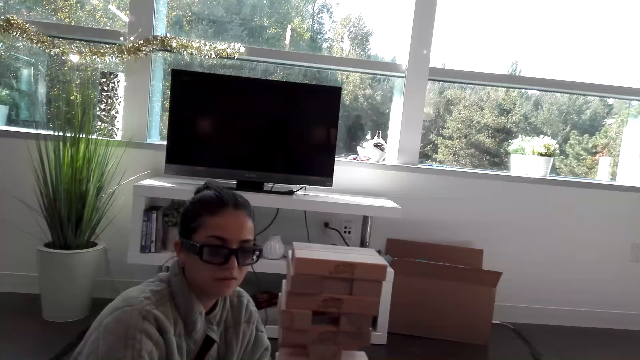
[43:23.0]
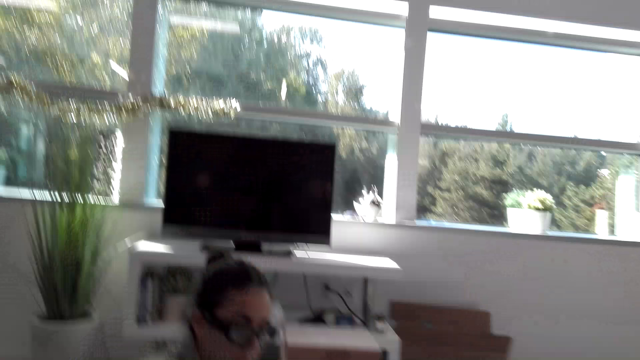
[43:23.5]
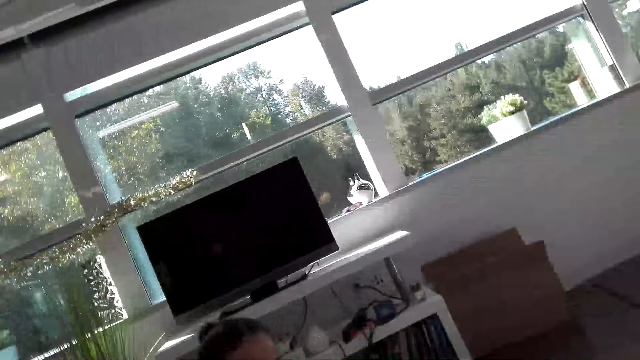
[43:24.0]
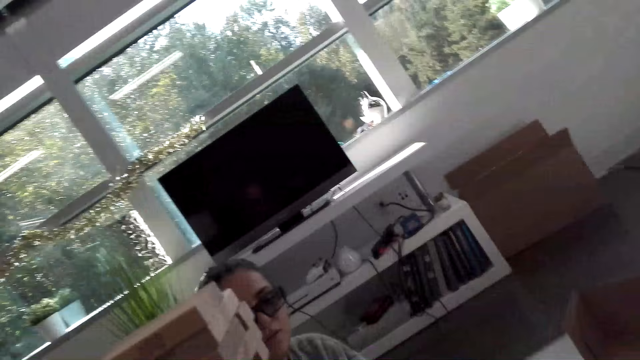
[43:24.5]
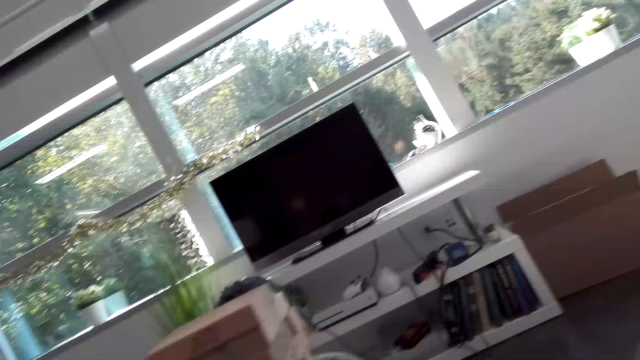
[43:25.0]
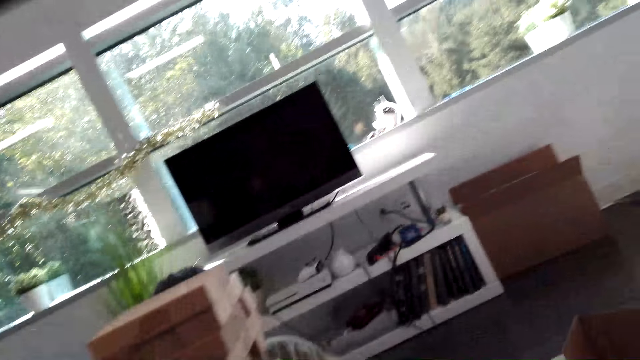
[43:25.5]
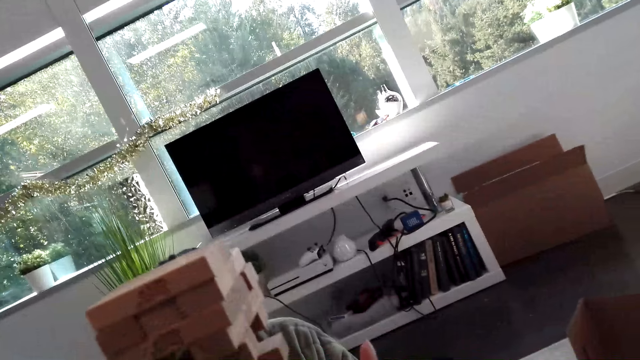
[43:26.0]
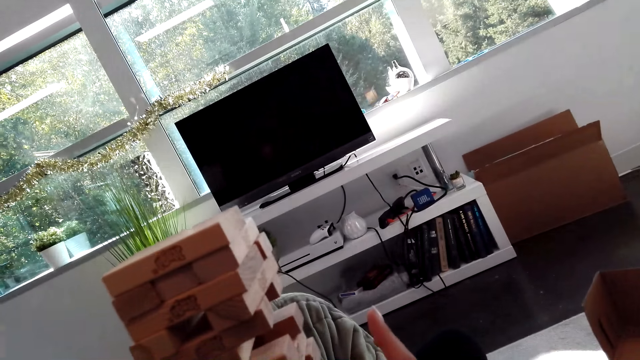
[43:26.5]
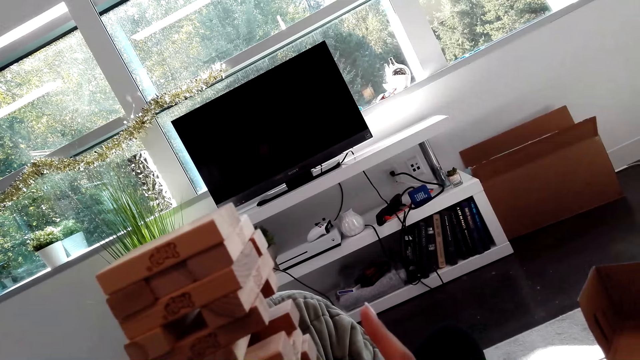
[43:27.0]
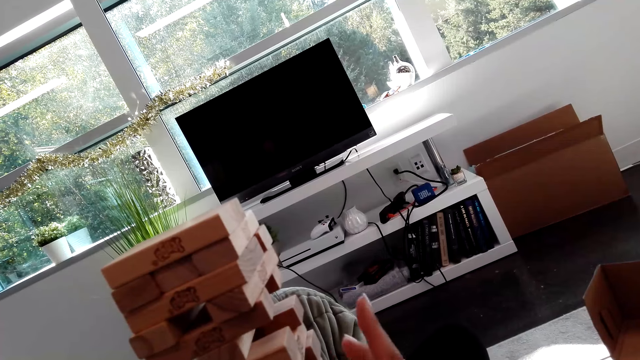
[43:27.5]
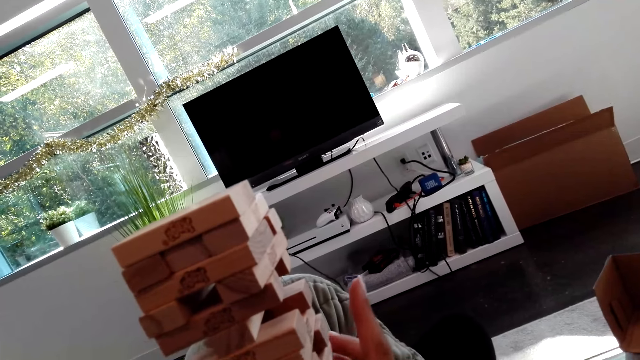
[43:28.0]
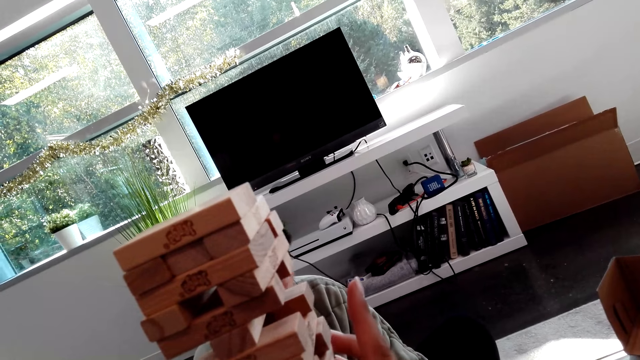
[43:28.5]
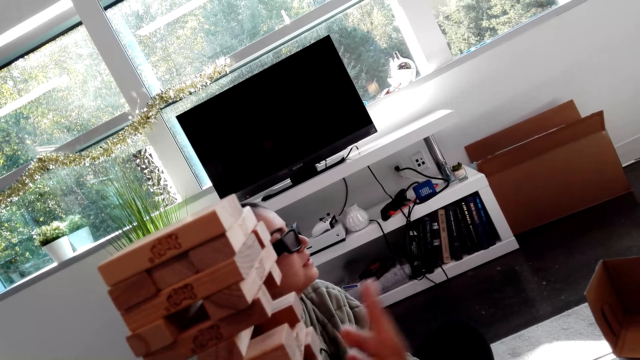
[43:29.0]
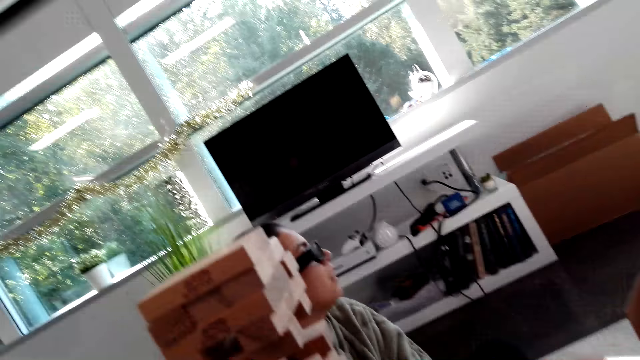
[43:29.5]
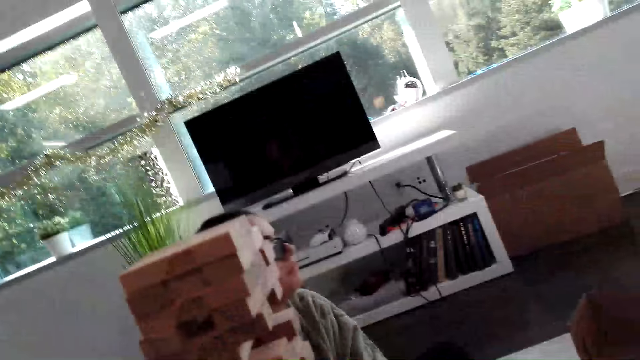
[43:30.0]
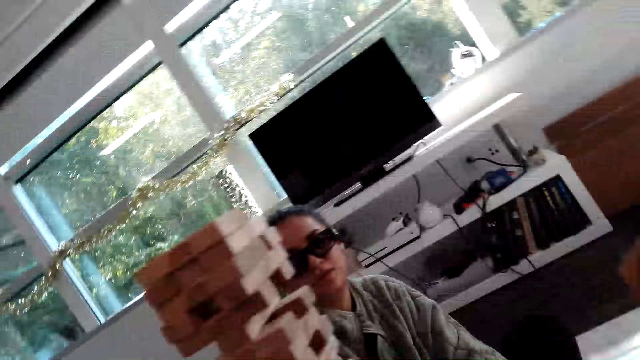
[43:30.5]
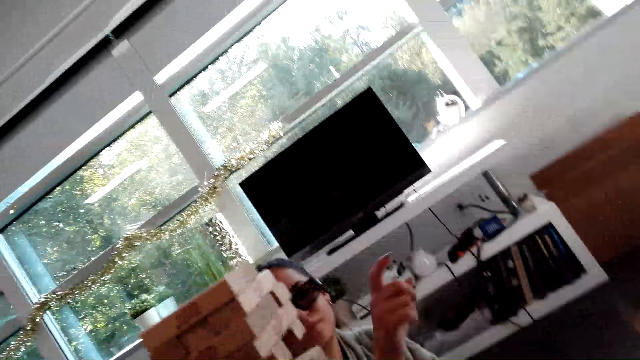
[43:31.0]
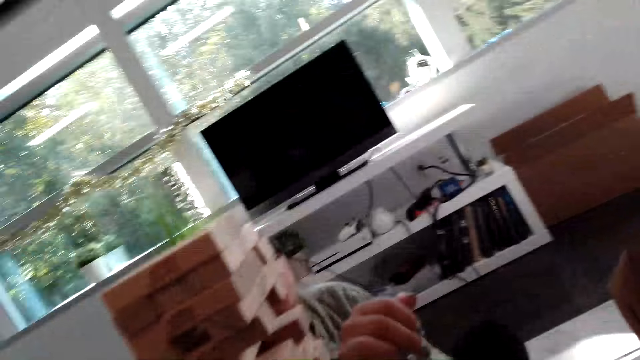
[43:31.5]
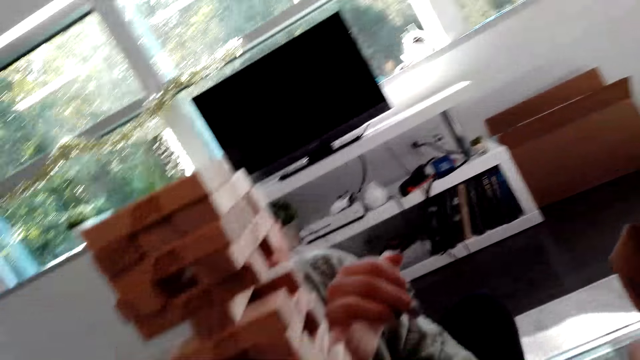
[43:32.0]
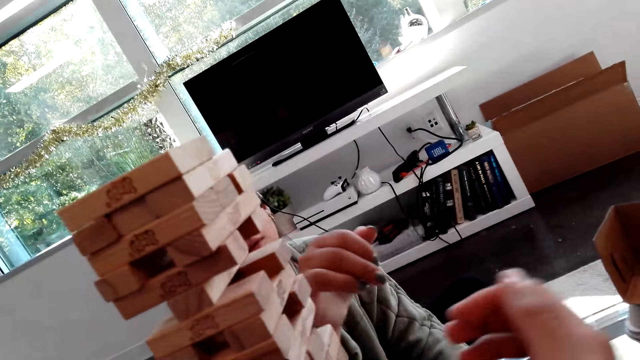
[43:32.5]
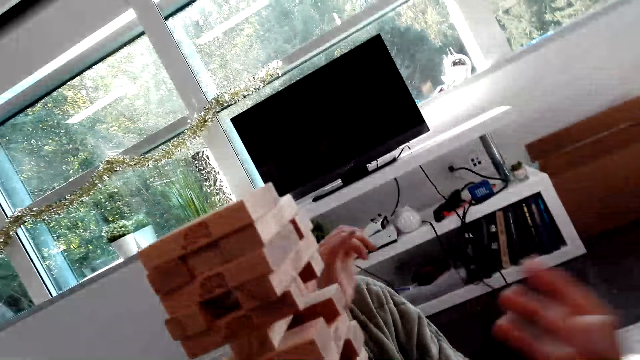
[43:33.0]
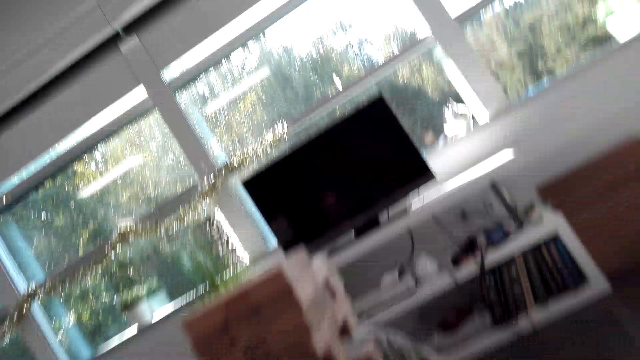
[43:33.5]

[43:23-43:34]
The camera wearer looks at the tower wood block. They hold the wood on the tower wood block. A lady moves her hand.

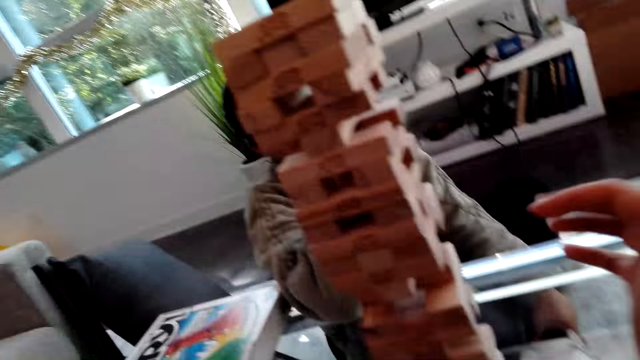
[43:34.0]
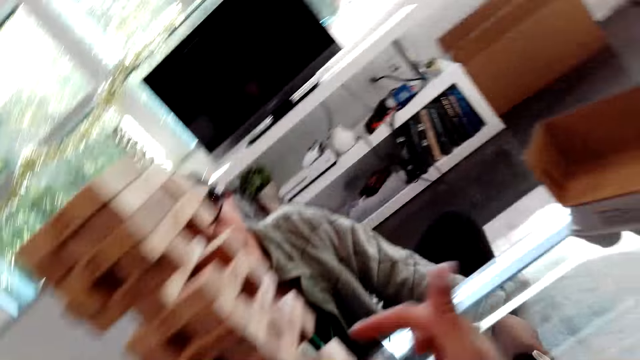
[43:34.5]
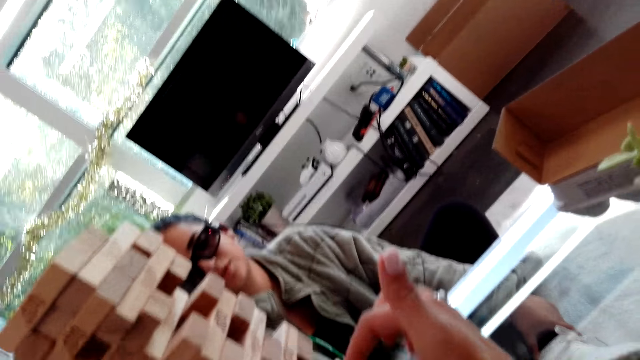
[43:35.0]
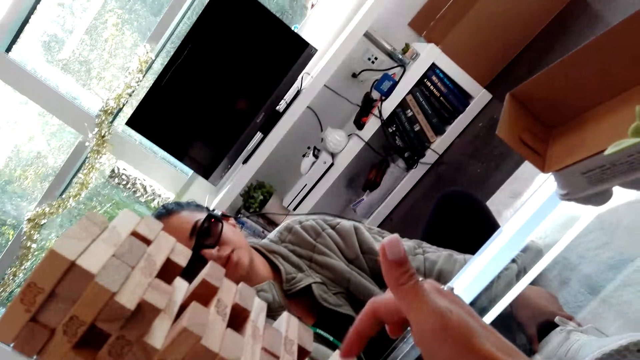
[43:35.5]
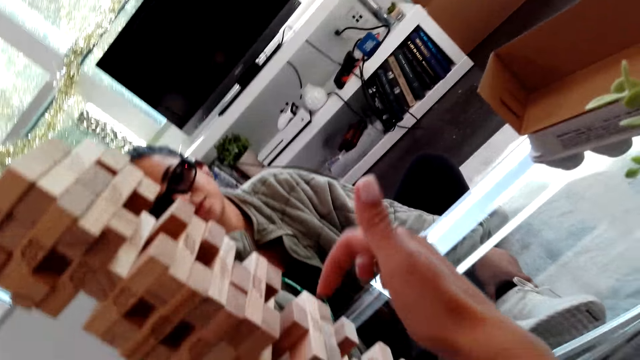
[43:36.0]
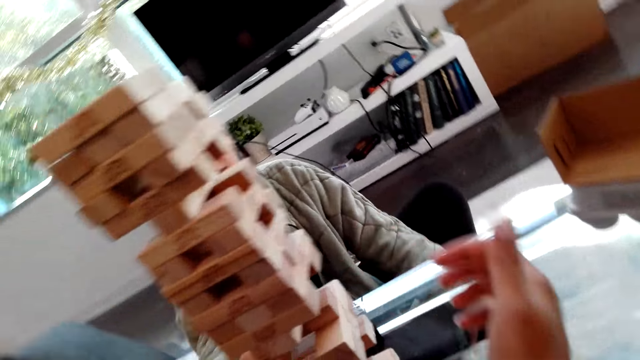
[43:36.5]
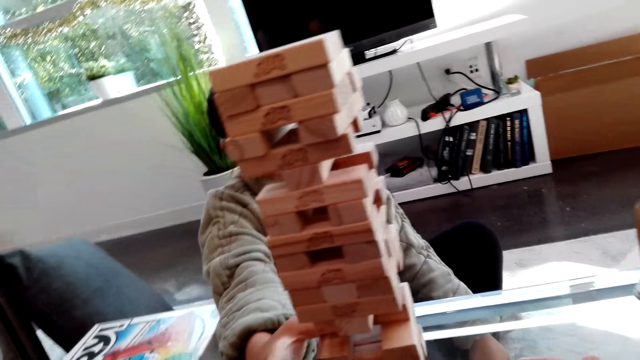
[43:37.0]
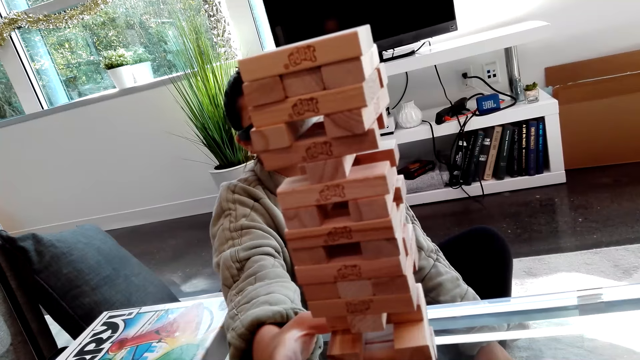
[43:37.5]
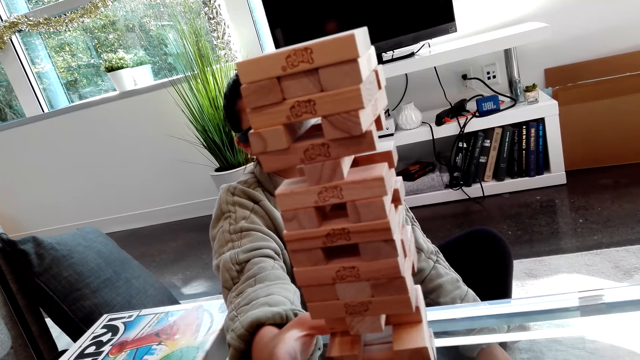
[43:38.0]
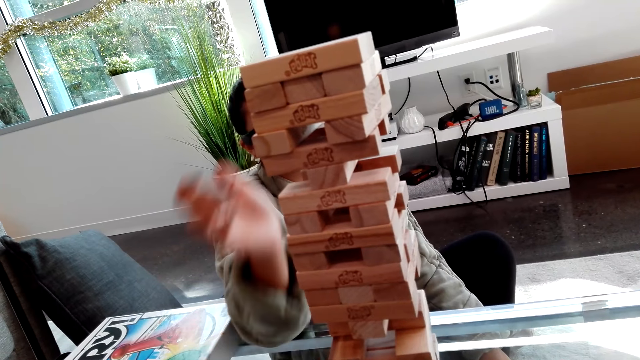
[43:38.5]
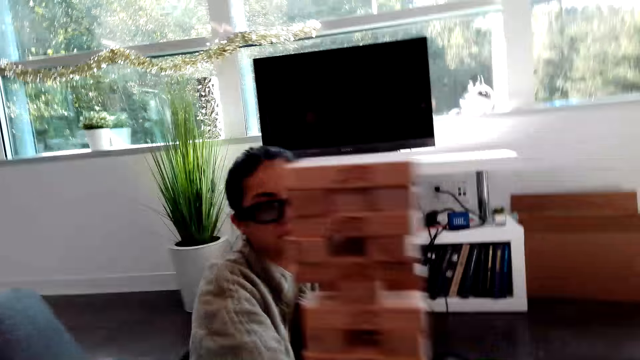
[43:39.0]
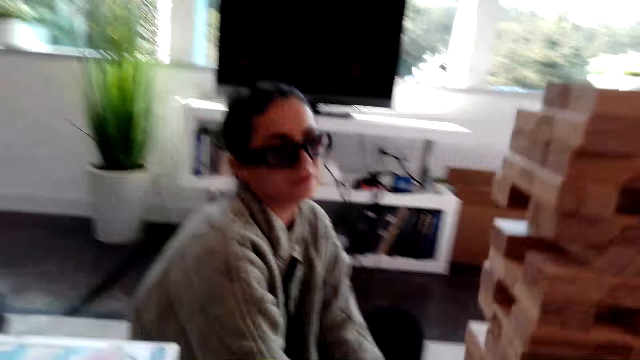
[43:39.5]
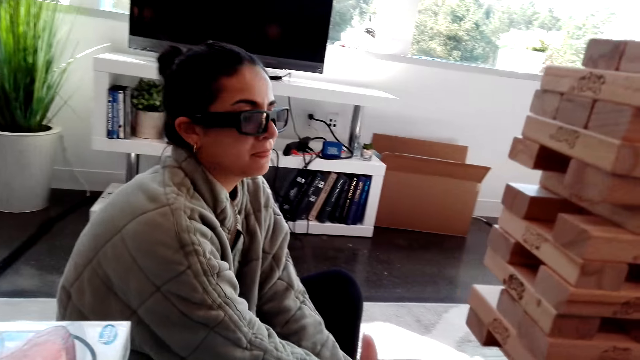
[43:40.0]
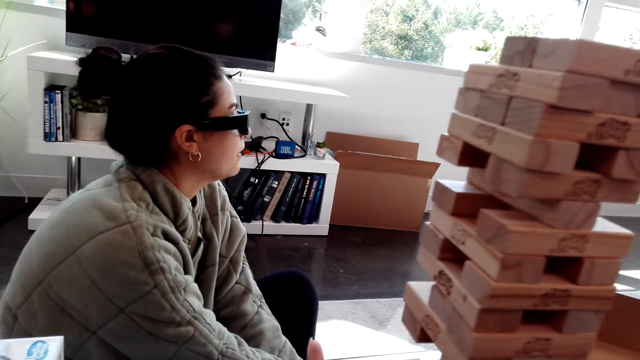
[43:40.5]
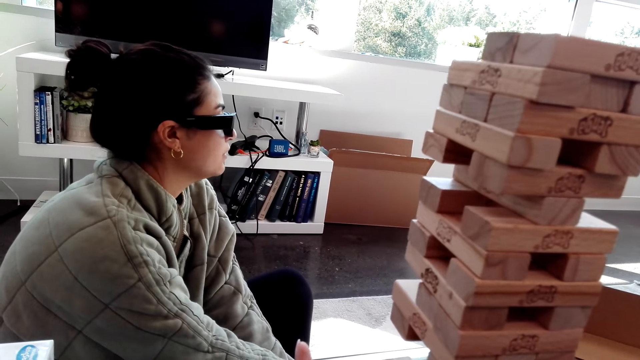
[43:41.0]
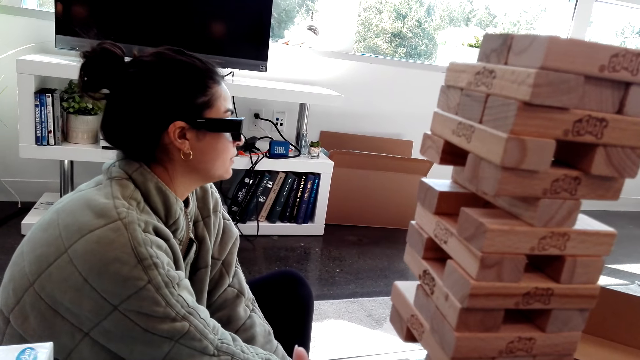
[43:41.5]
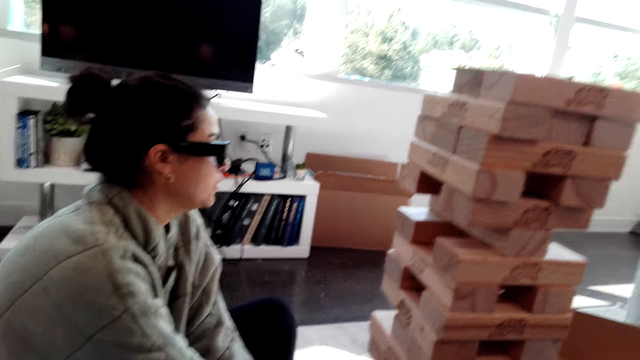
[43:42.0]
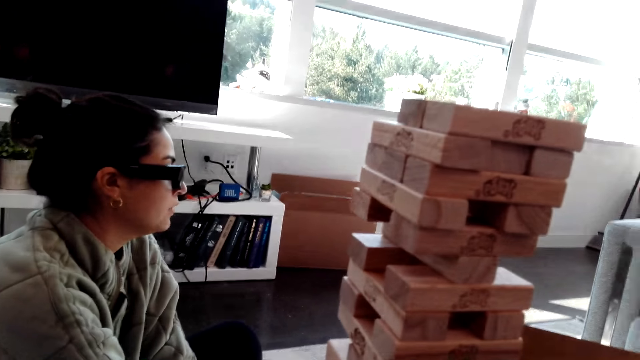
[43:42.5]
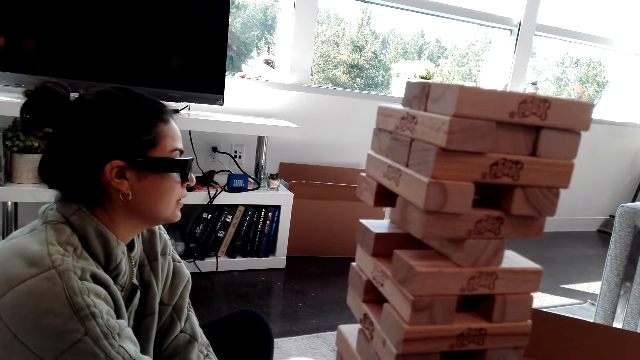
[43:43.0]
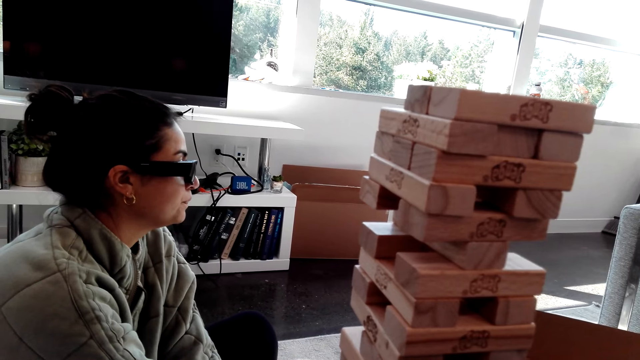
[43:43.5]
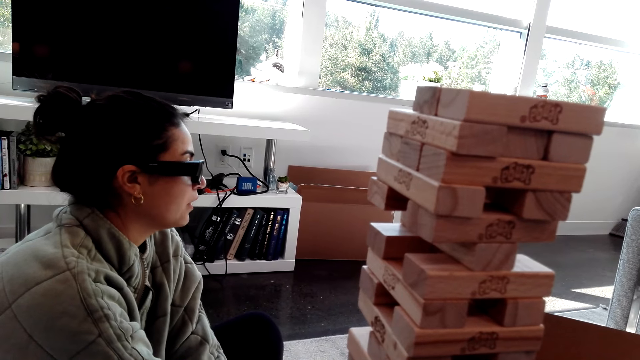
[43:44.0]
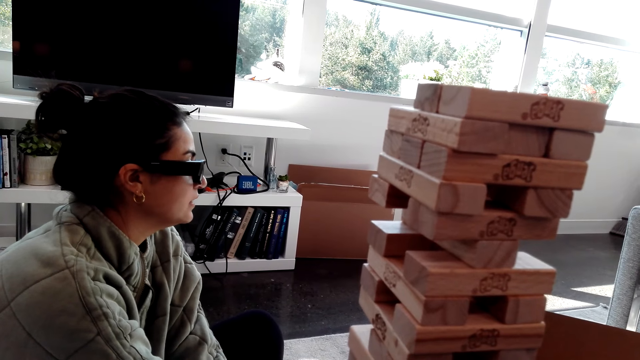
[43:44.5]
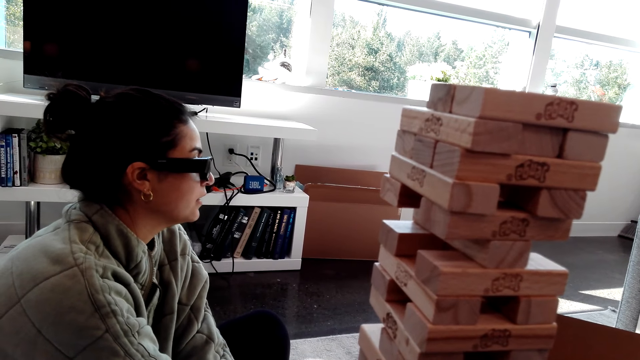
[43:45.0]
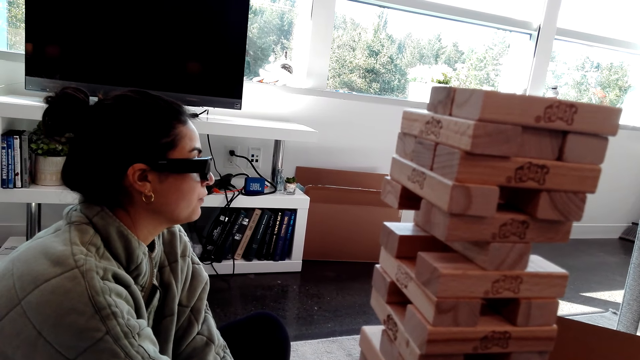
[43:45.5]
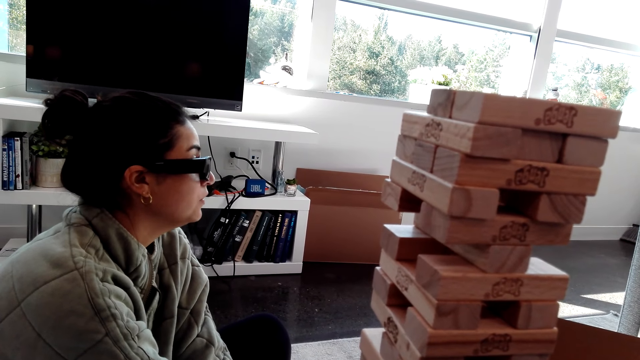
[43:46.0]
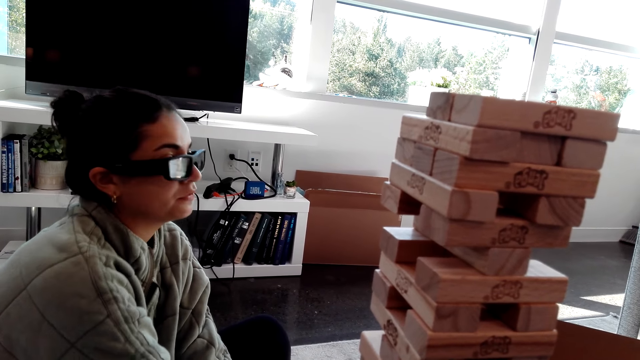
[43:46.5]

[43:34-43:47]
The camera wearer looks at the tower wood block. She moves her hand around the tower wood block. A lady holds the tower. The lady removes her hand from the tower wood block. The camera wearer looks at the lady.
